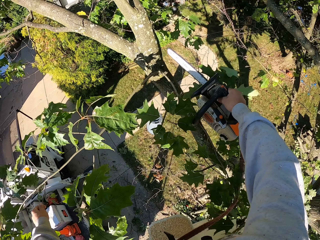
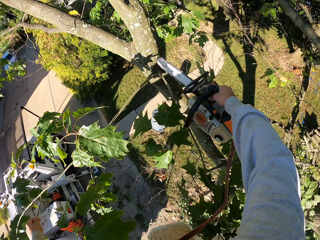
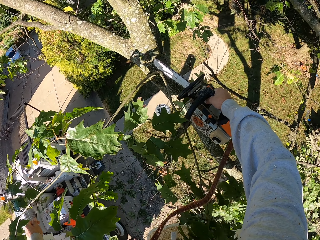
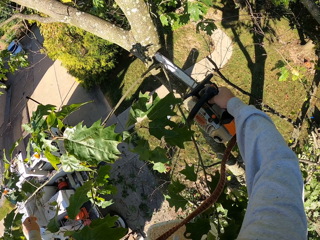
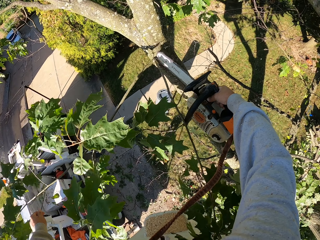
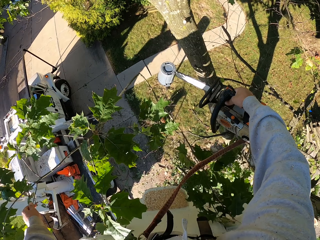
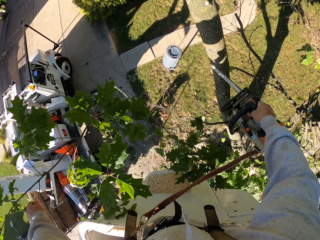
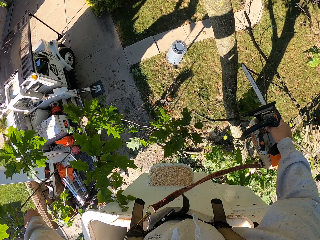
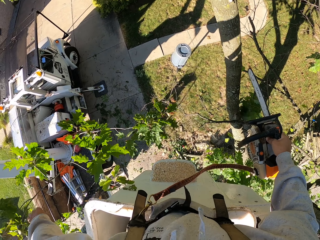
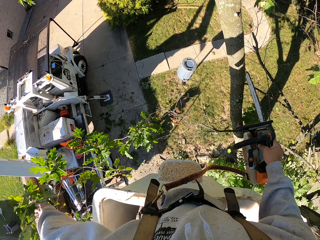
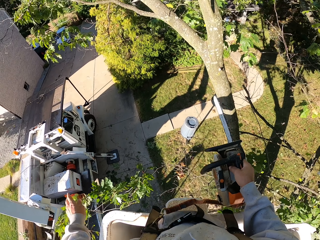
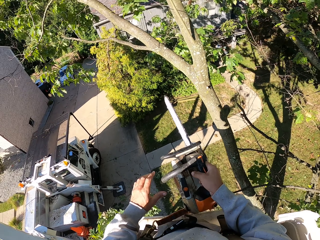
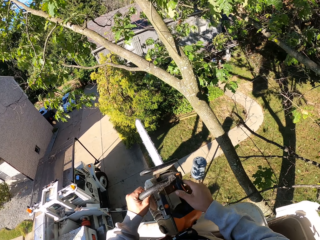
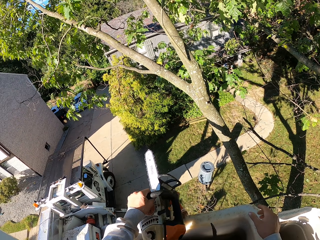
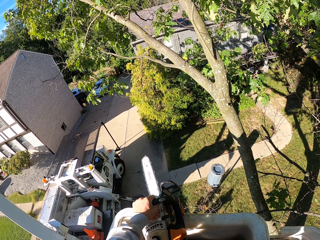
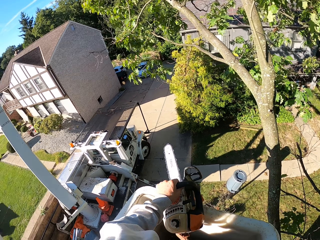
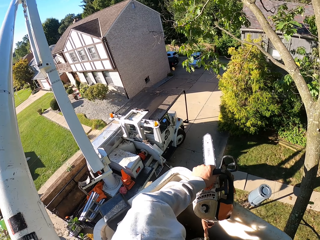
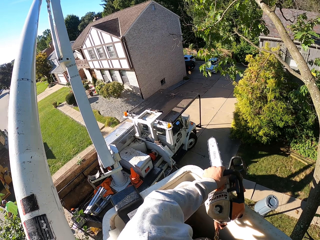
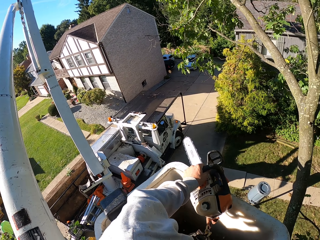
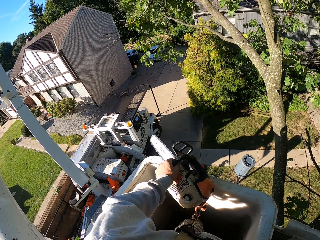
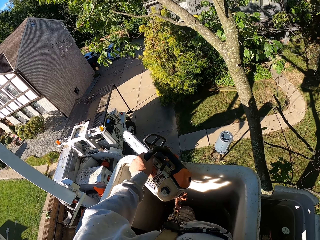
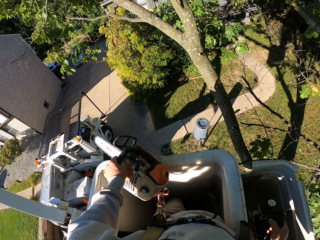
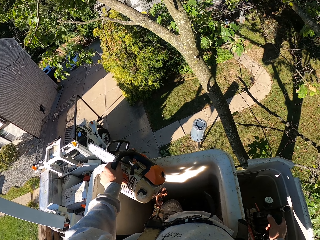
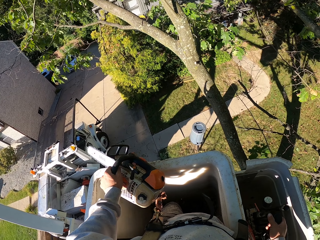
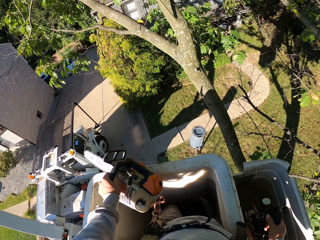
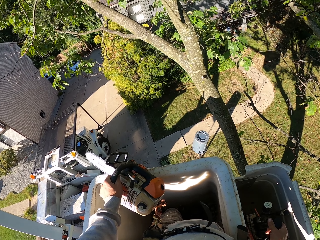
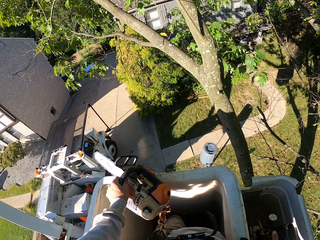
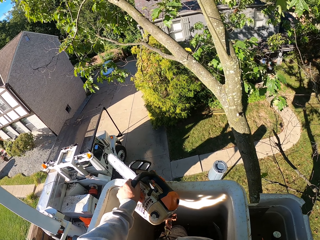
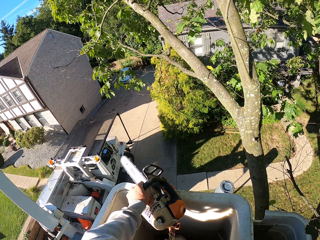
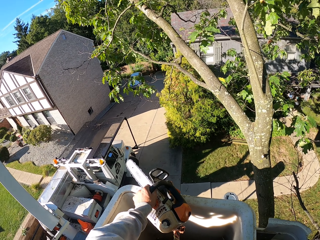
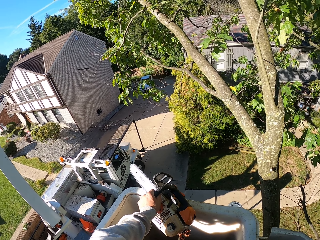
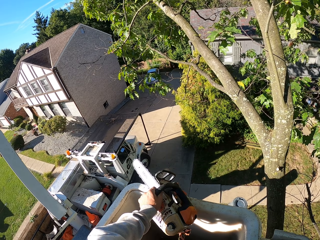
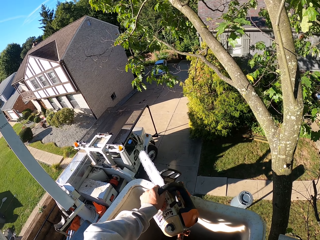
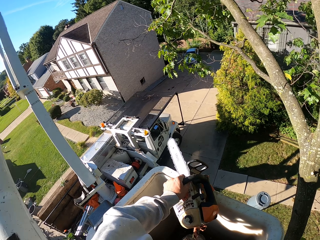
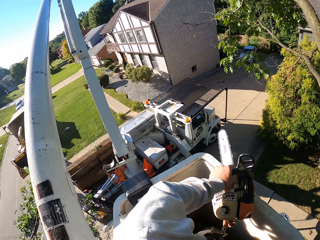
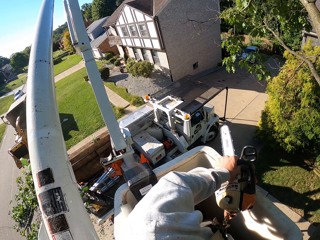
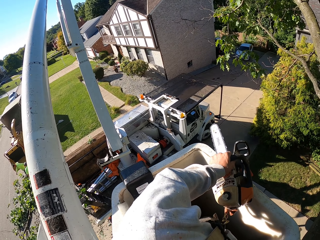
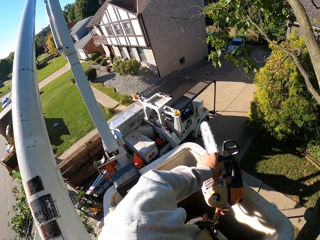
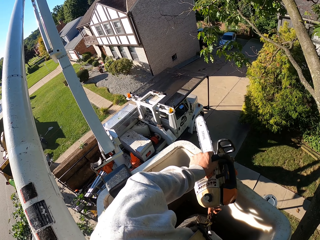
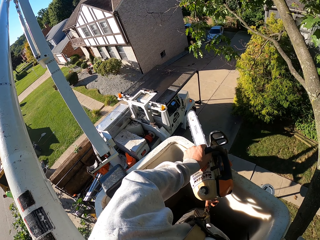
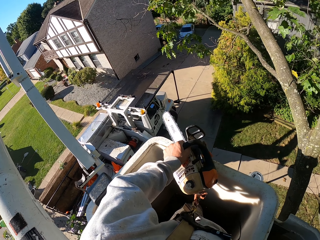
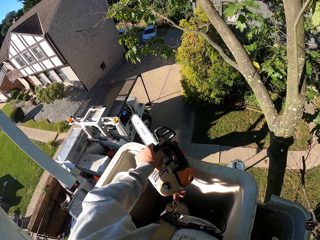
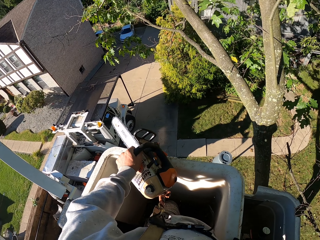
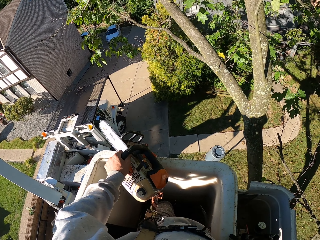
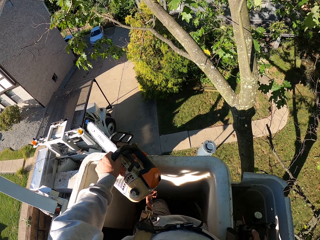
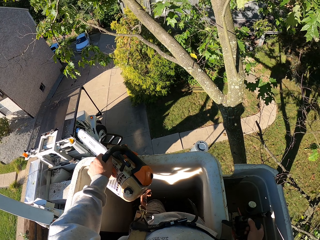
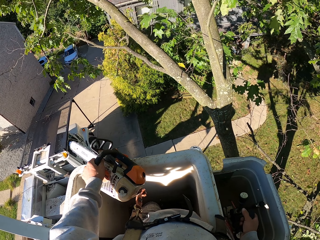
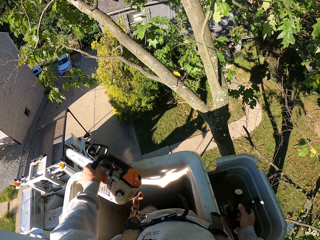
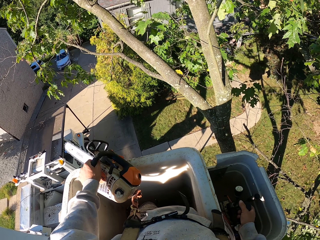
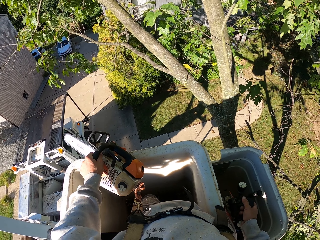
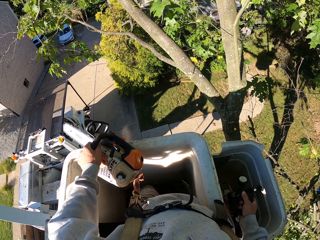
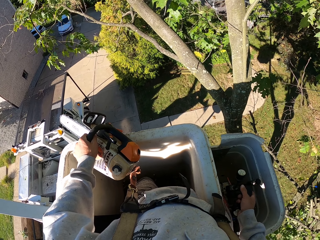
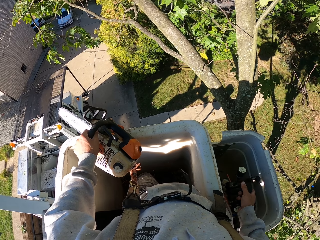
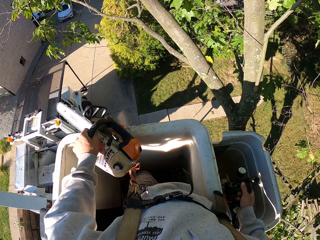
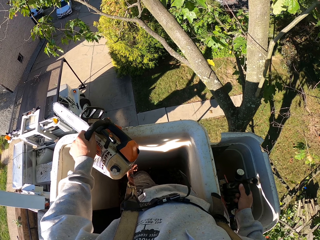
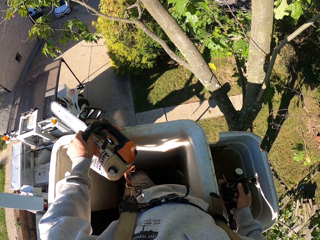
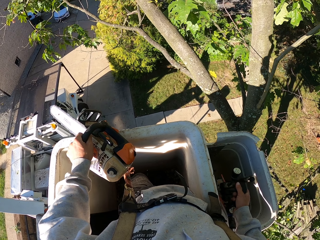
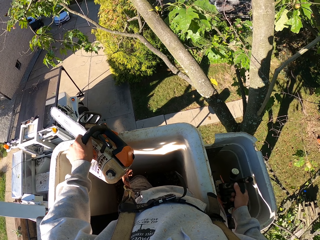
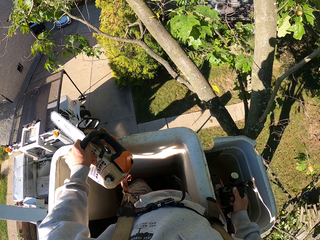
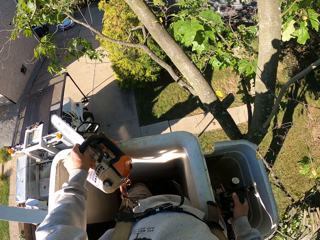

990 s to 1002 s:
The camera wearer cuts the branch with the chainsaw in his right hand. He holds the branch with his left hand and throws the branch on the ground with his left hand. He places the chainsaw on the boom lift with his left hand. He operates the hydraulic control with his right hand. He holds the power saw with the left hand.

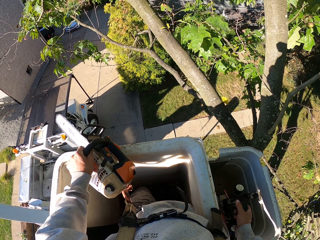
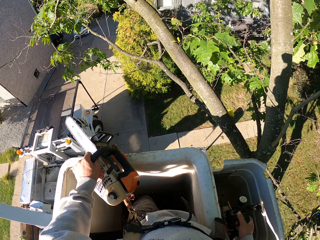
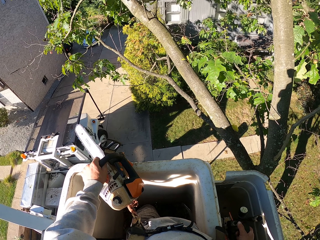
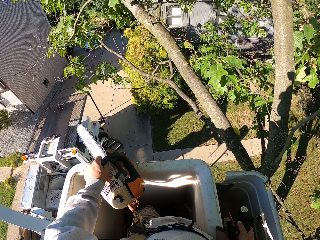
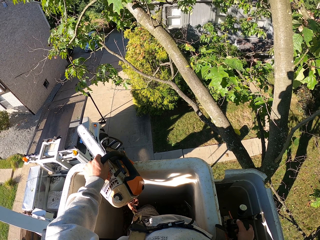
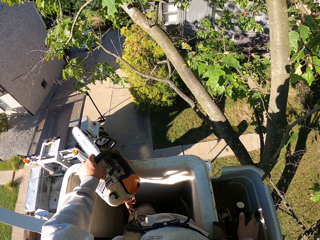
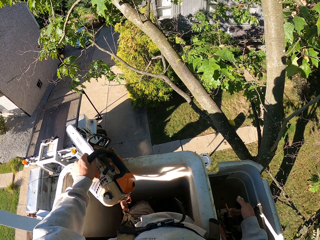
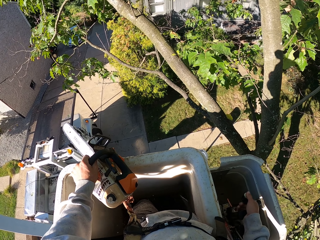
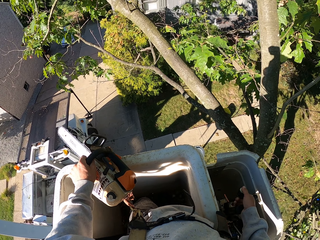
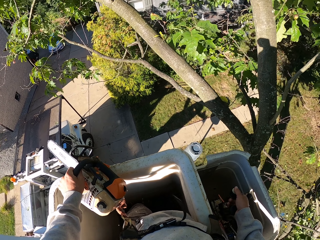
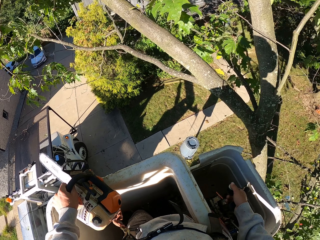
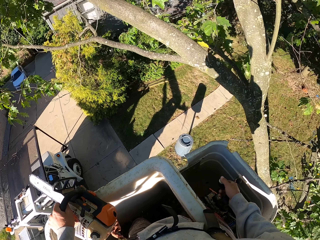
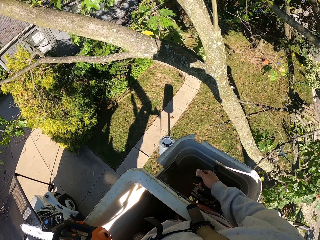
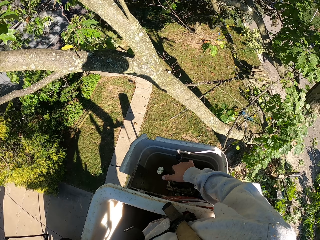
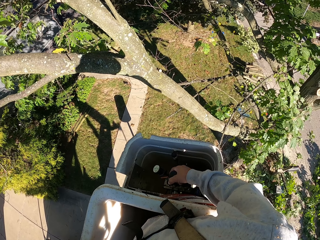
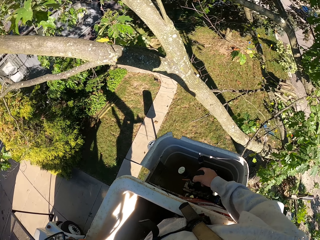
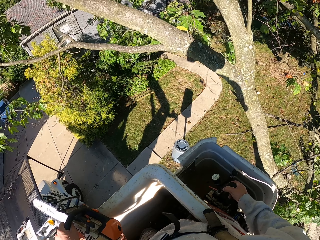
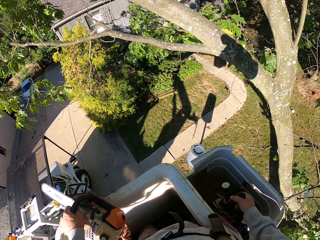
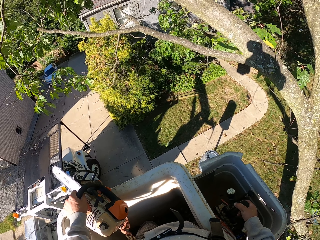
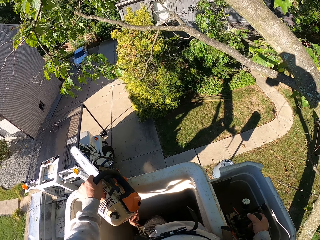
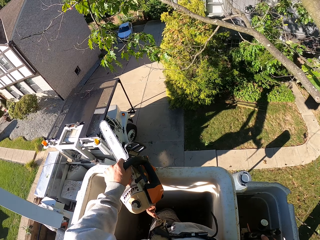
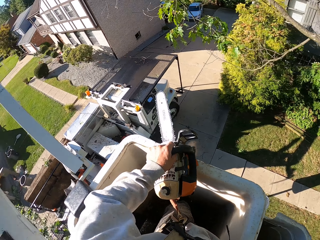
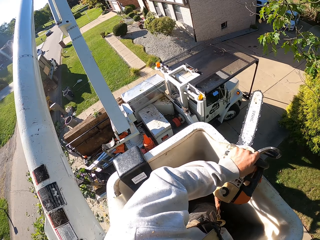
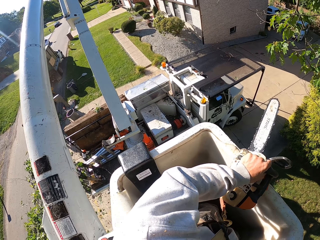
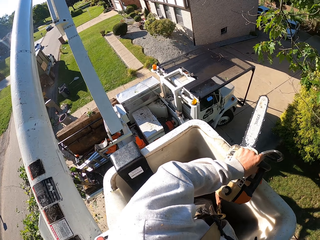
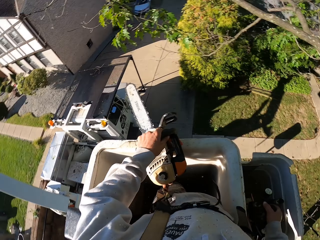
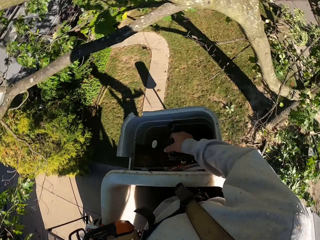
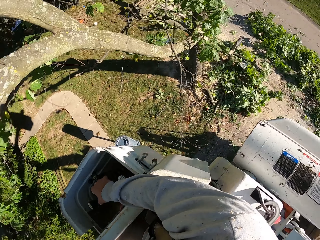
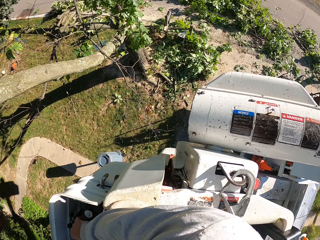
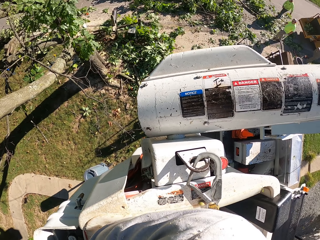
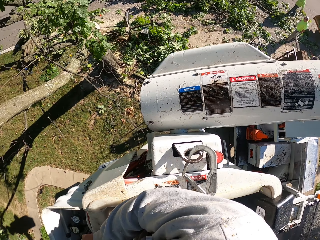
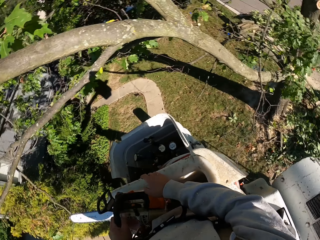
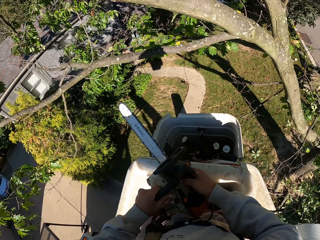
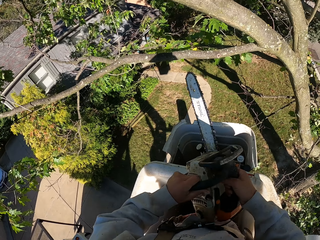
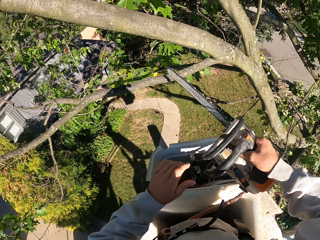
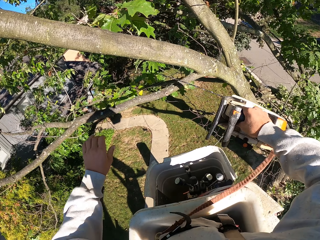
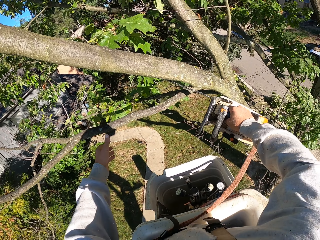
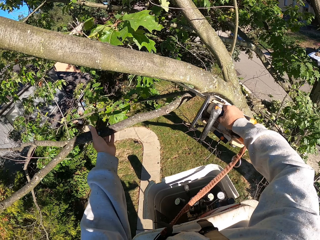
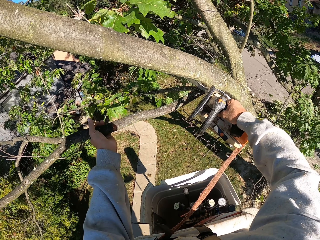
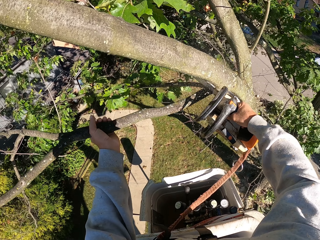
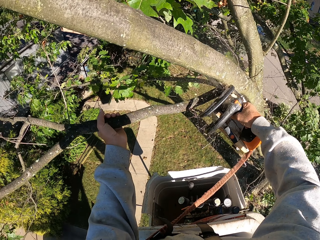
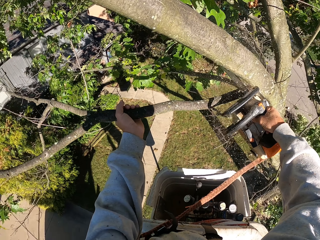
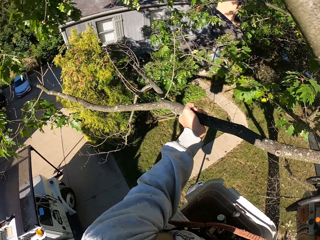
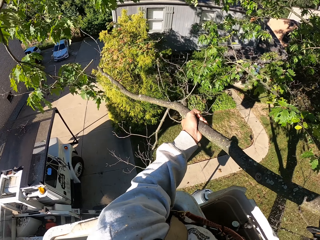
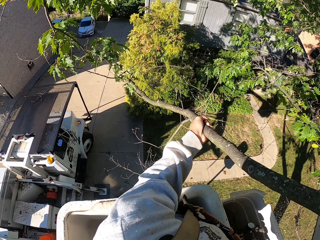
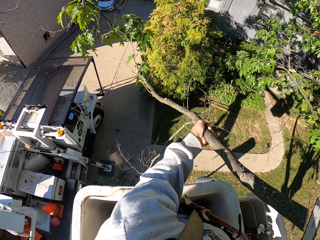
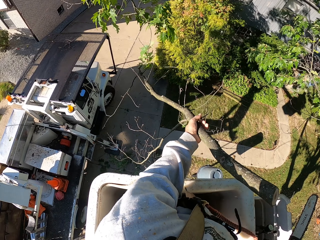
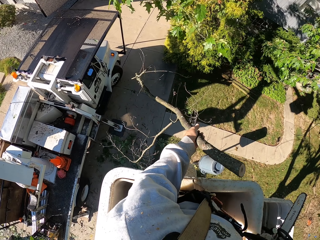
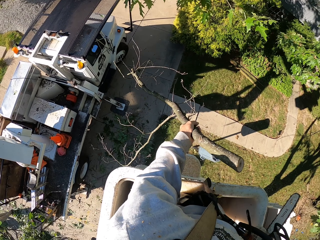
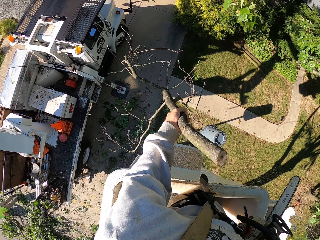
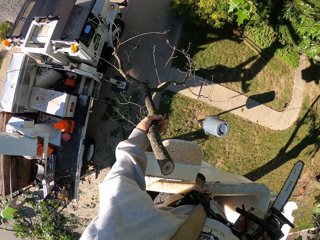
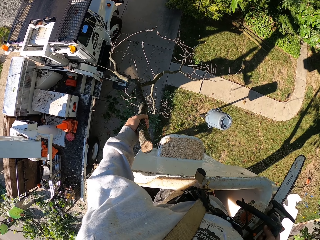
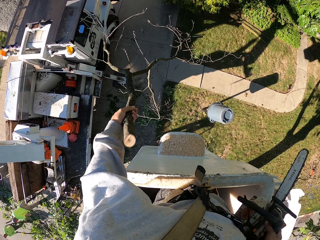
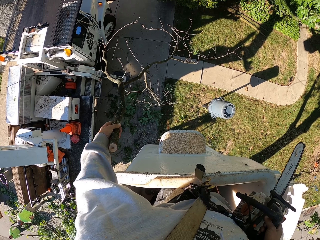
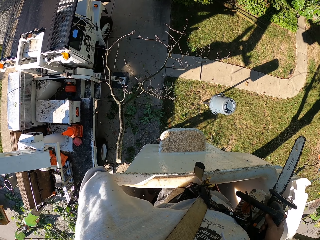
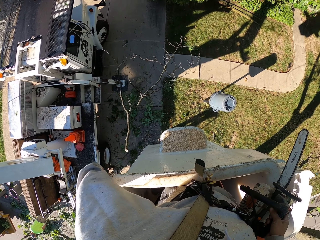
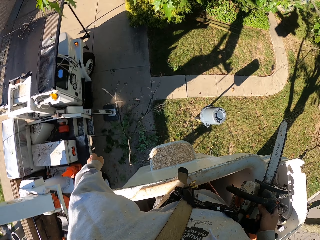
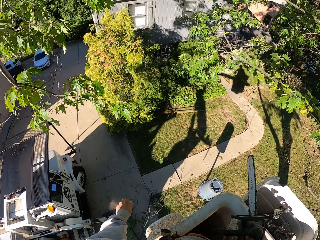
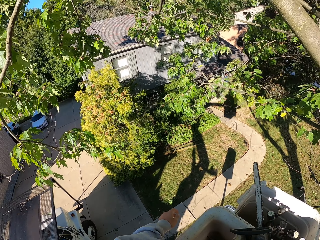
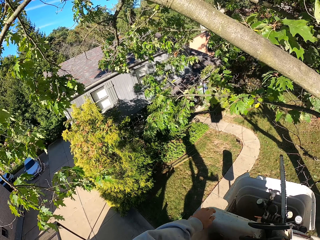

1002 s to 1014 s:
The camera wearer holds a branch with his left hand. He cuts the branch with the chainsaw in his right hand. He presses buttons. He throws the branch on the ground with his left hand.
